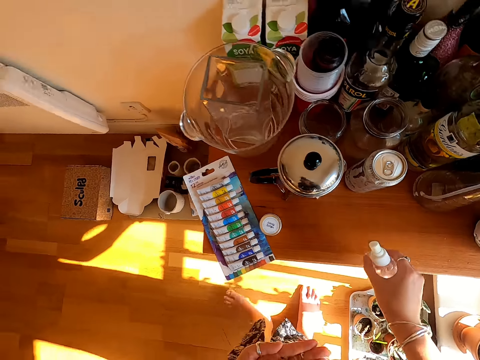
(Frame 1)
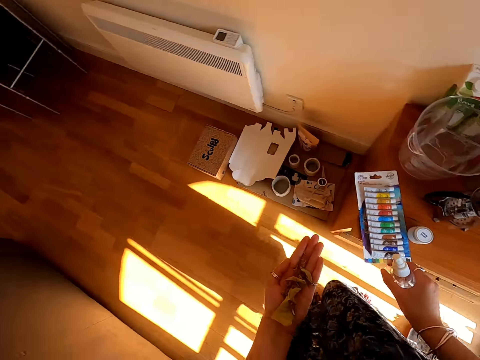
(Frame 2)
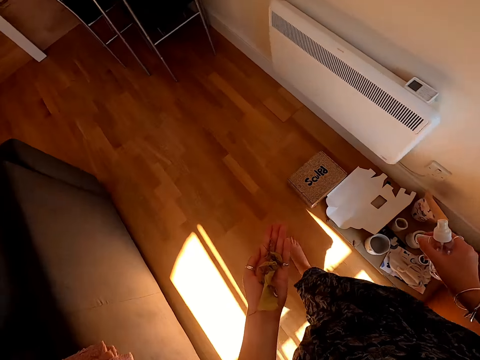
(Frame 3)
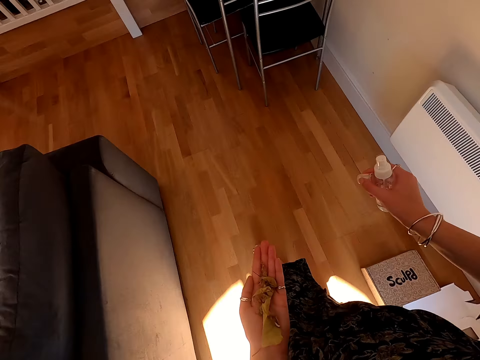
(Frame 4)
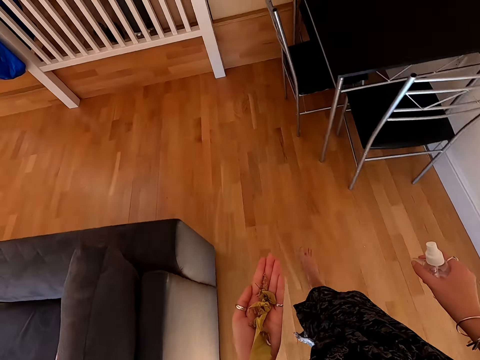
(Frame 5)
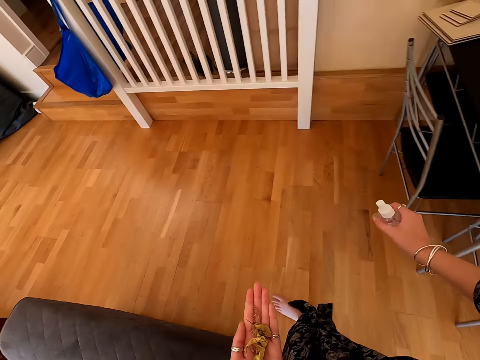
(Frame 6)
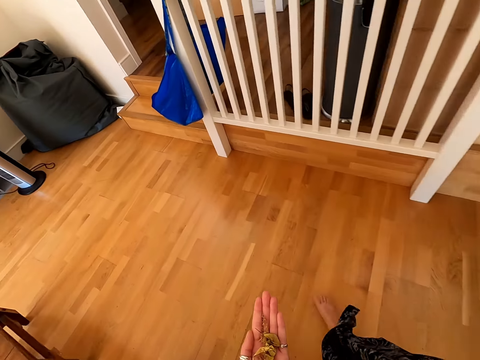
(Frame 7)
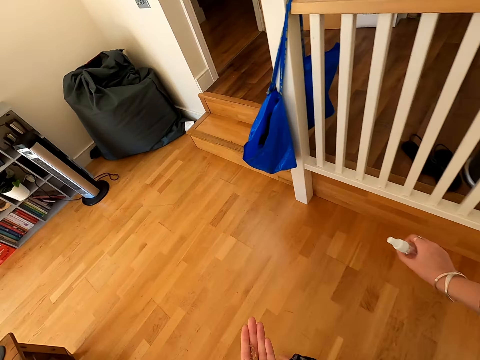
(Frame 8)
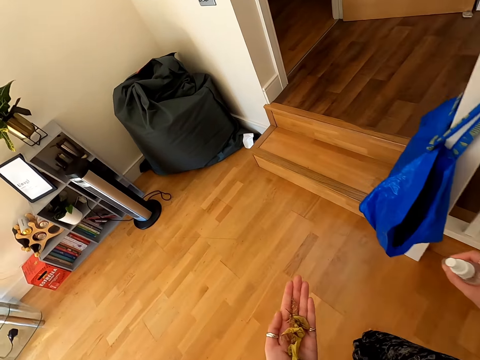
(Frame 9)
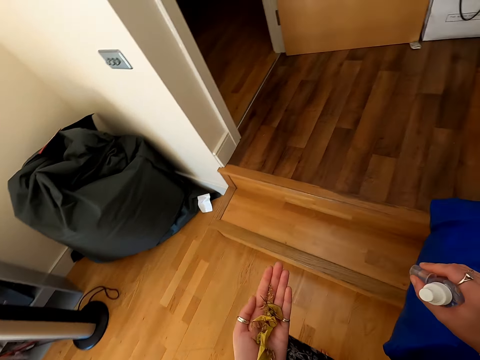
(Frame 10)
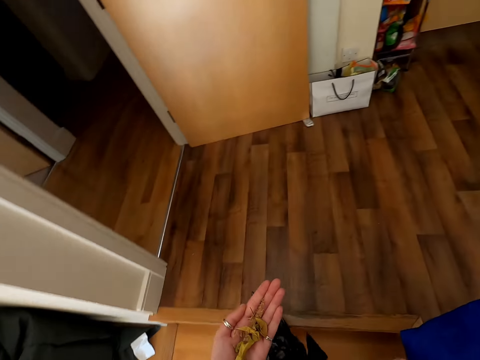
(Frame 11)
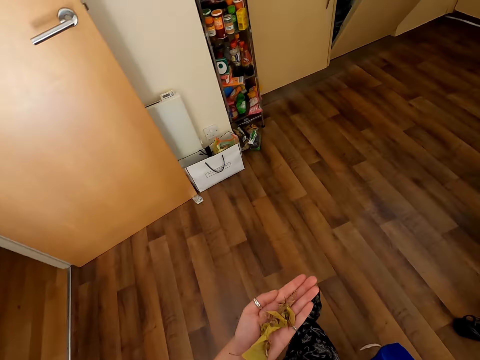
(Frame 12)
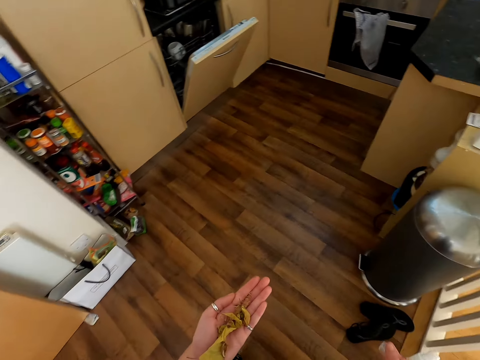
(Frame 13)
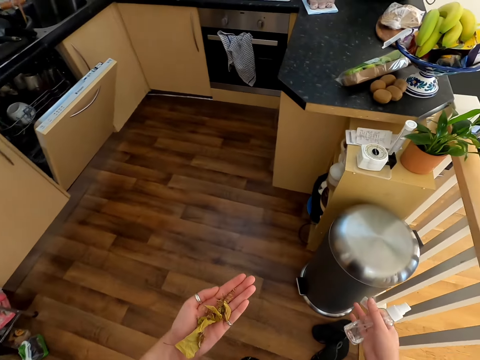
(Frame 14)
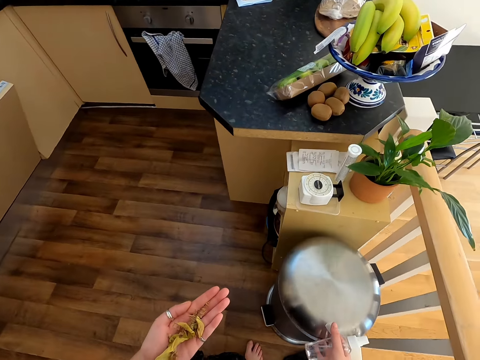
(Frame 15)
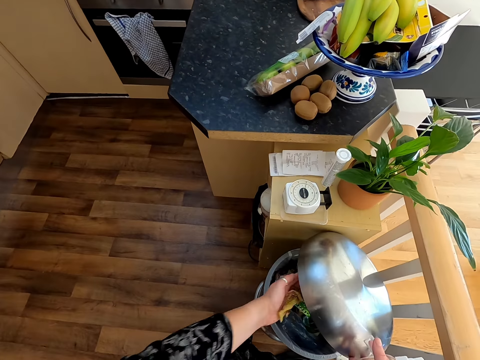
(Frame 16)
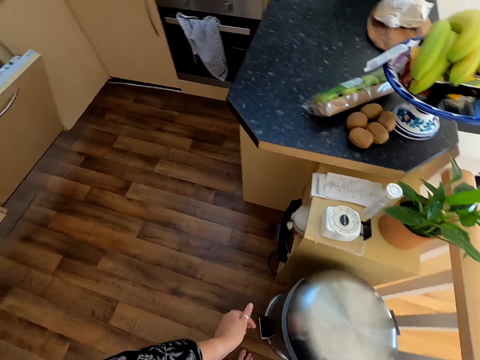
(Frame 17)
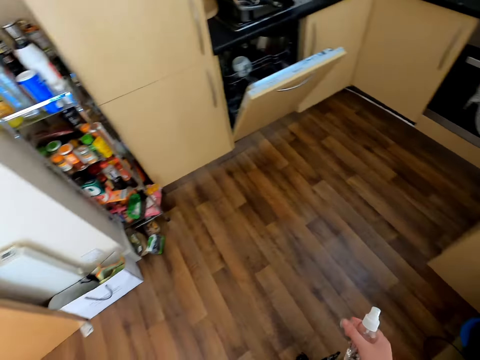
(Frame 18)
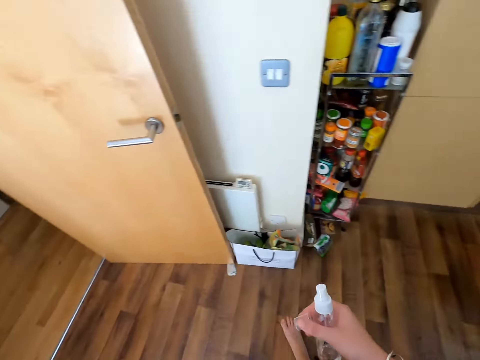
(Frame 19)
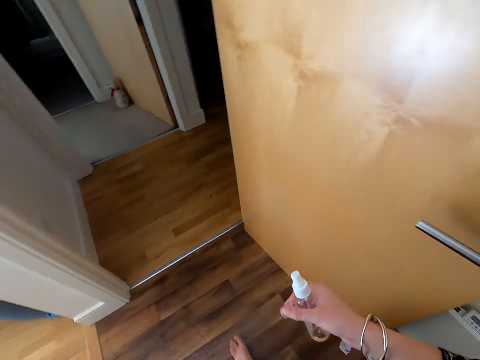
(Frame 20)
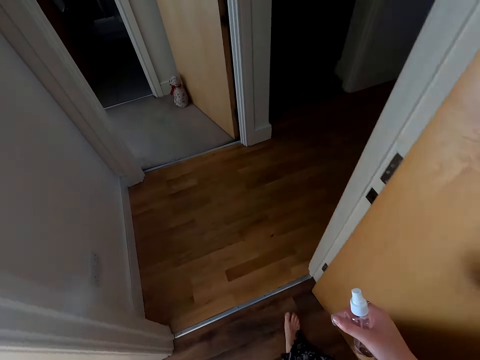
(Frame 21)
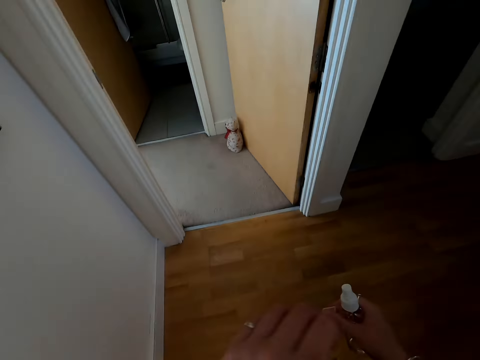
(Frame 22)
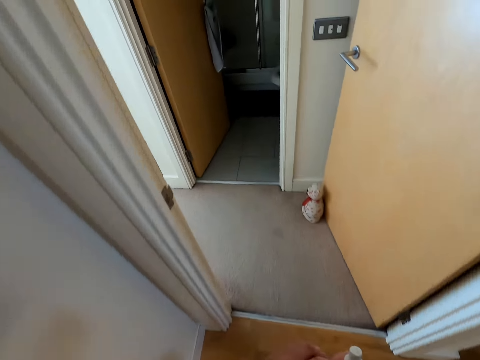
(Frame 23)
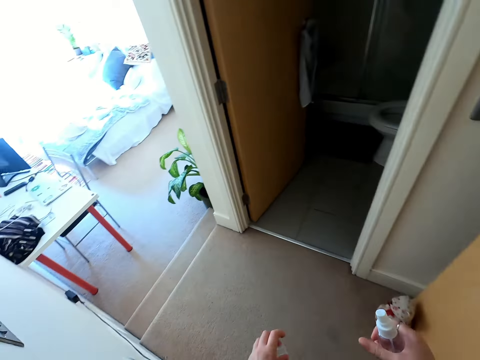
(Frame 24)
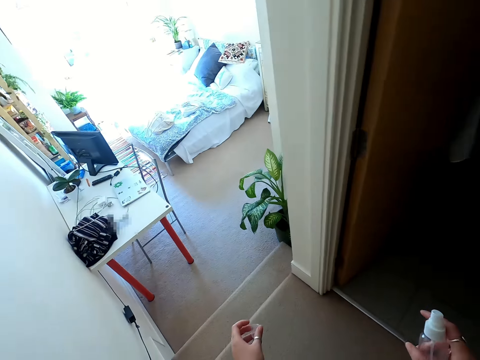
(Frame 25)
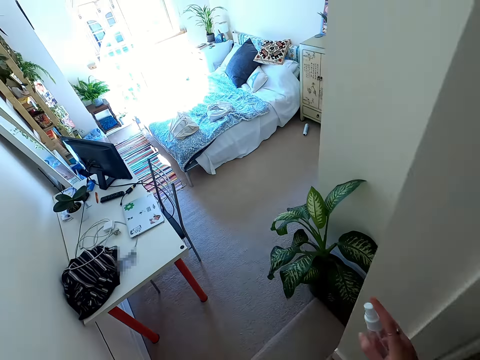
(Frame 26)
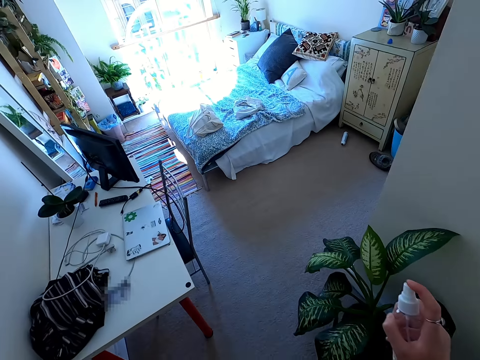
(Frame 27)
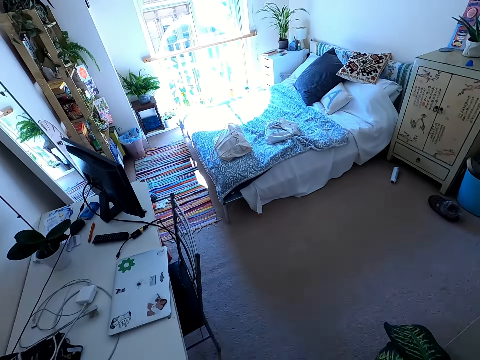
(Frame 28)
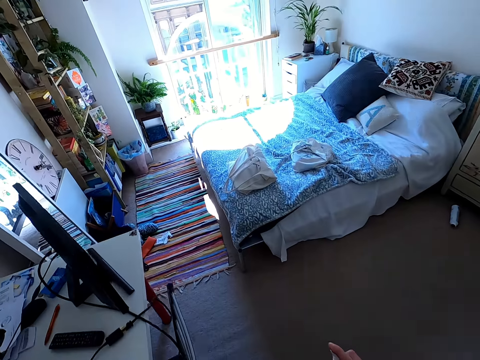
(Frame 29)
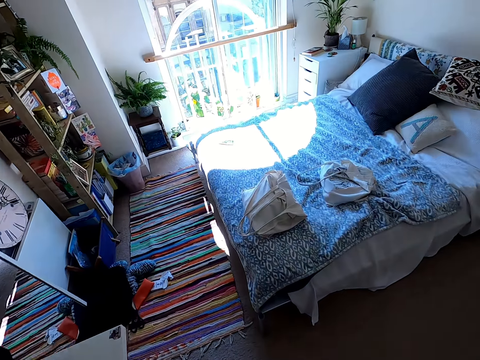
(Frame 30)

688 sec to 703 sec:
The camera wearer picks up the bottle, picks up the lid, looks at the leaves and walks around. They open the dustbin. They throw the leaves into the dustbin. They pour the leaves on the dustbin. They walk around.

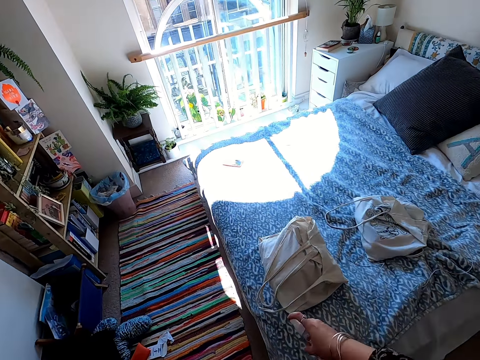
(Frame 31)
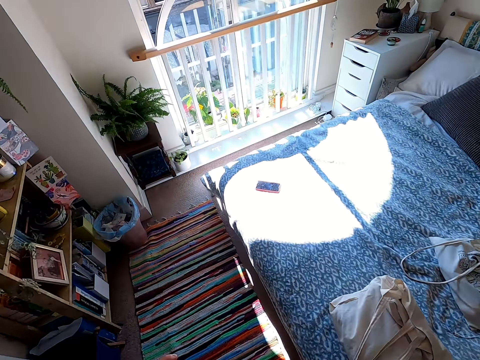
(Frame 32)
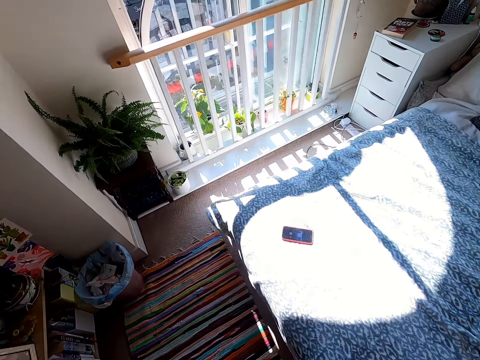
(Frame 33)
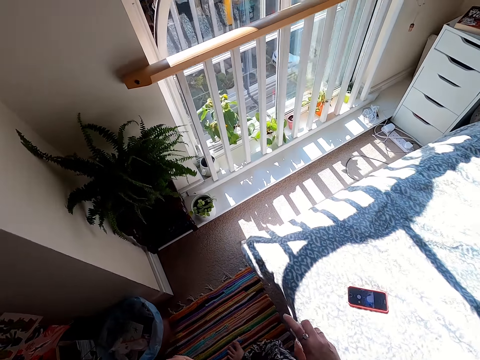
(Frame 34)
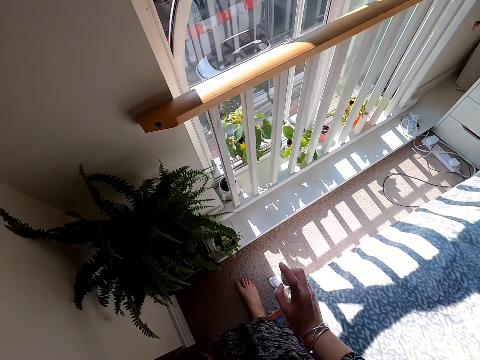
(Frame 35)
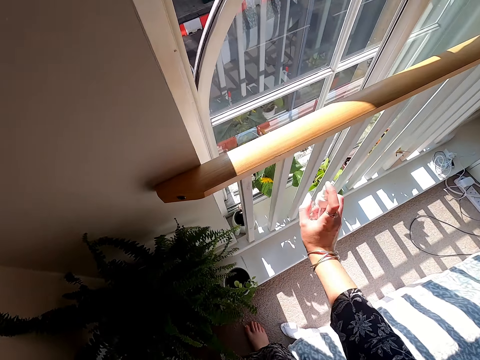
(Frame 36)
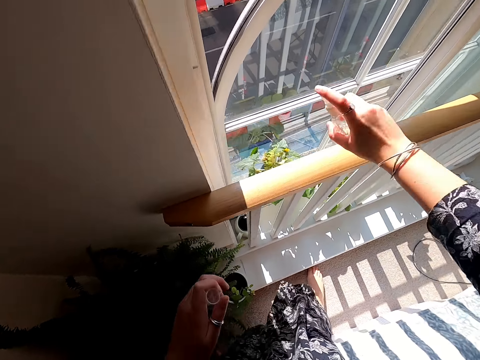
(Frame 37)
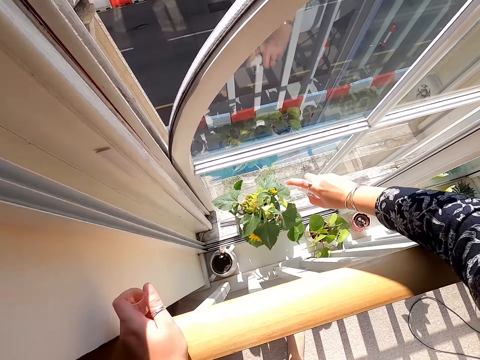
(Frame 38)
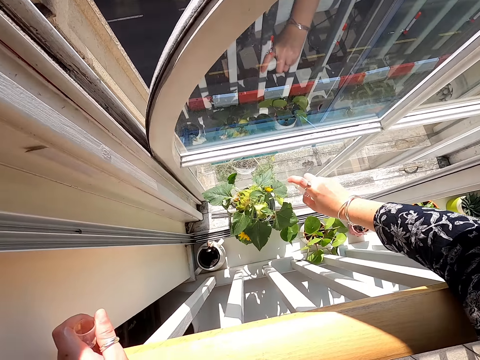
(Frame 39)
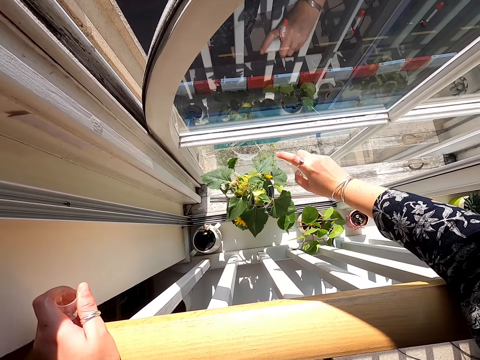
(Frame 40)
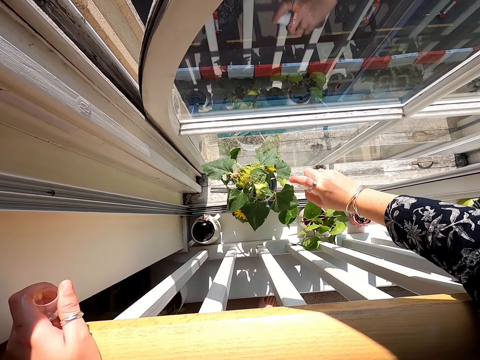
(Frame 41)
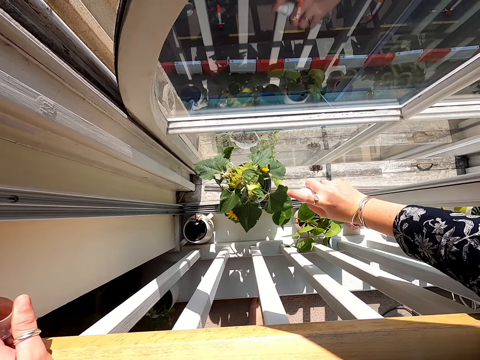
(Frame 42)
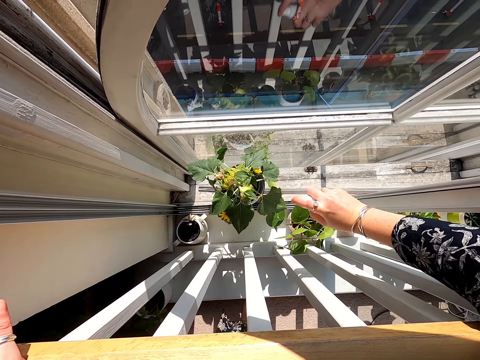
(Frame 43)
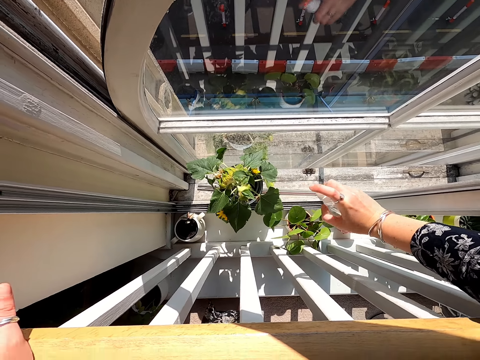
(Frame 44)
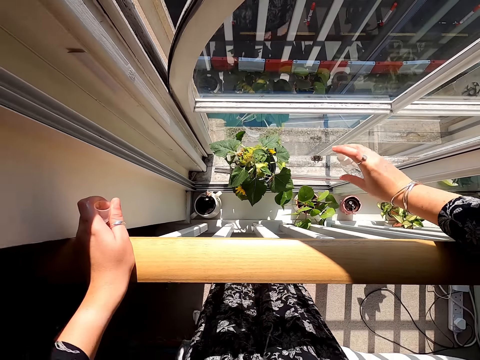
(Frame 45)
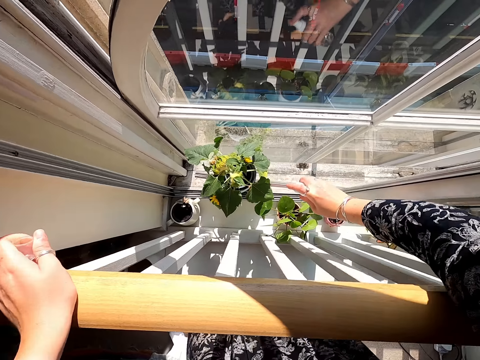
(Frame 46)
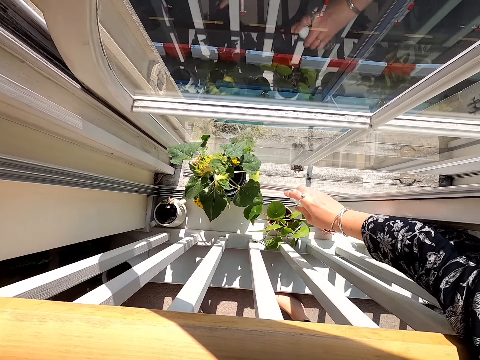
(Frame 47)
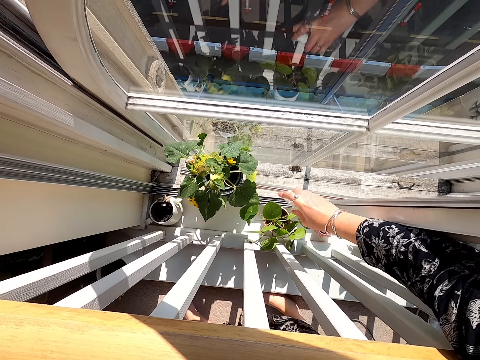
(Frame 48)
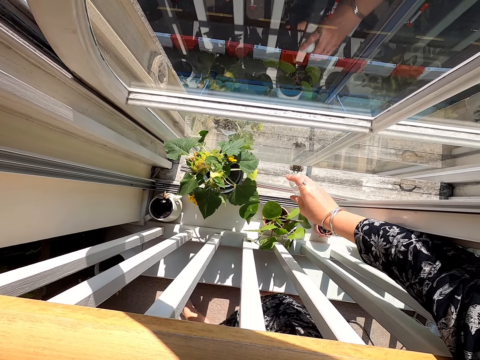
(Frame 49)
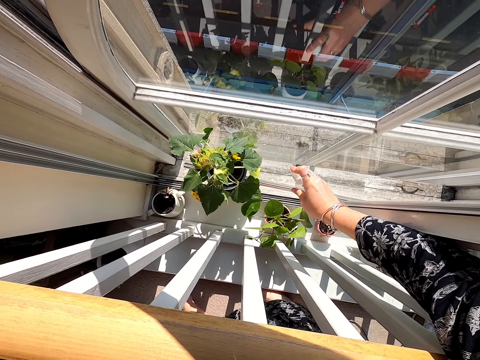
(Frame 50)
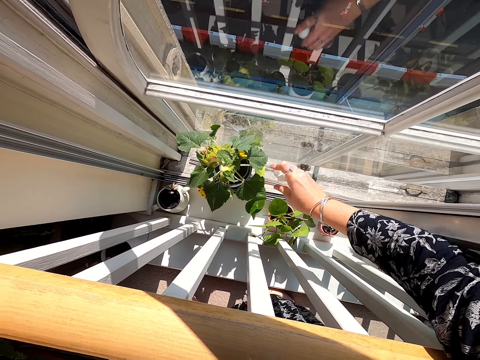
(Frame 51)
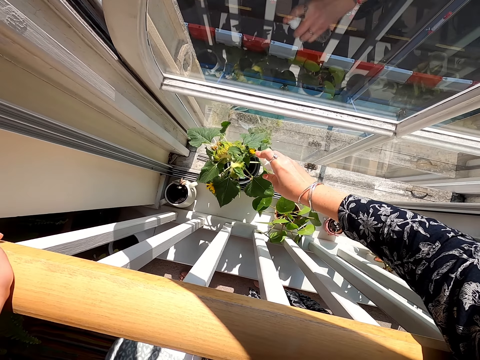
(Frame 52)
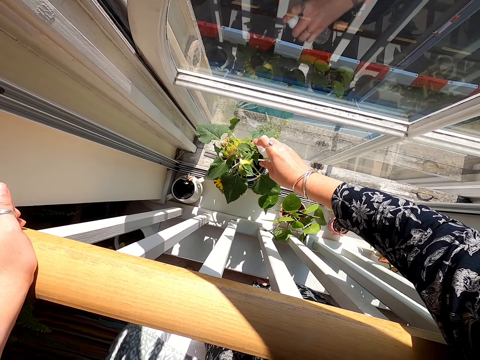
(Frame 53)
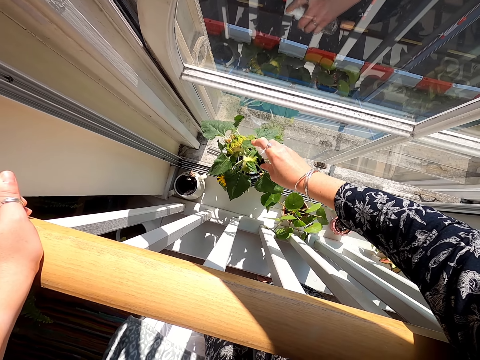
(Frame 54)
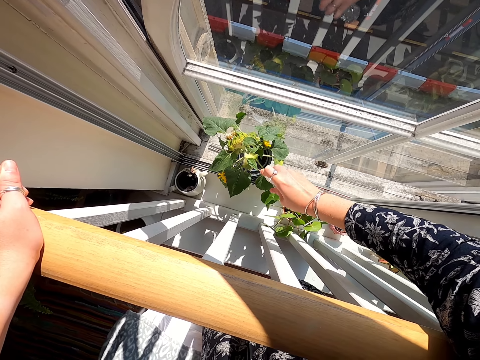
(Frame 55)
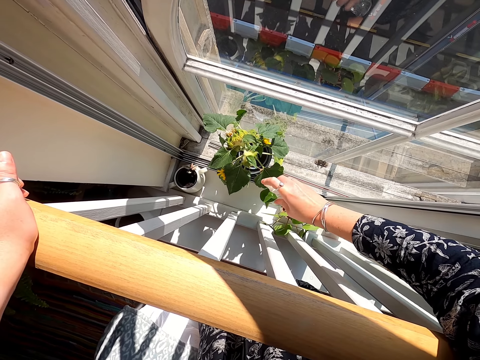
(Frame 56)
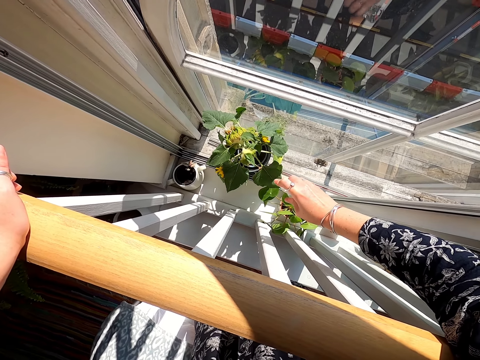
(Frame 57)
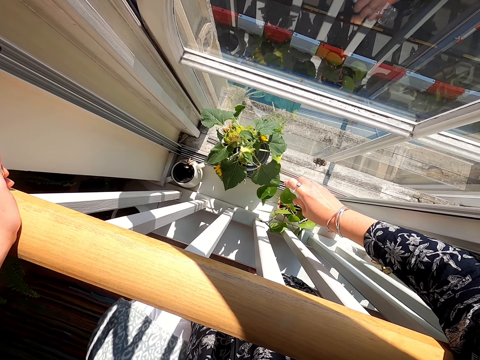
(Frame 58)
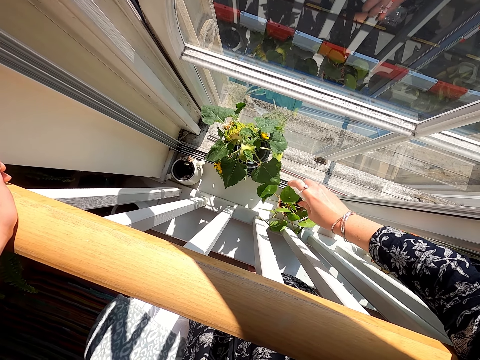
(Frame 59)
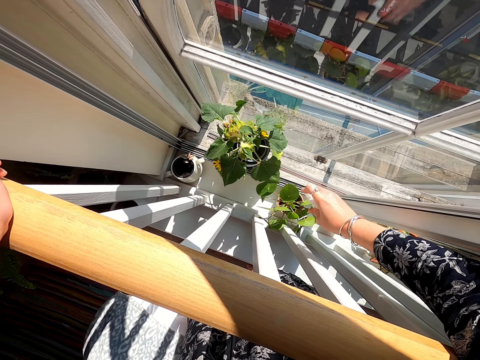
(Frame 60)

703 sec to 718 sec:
The camera wearer lifts the bottle. They spray the plant with water.
